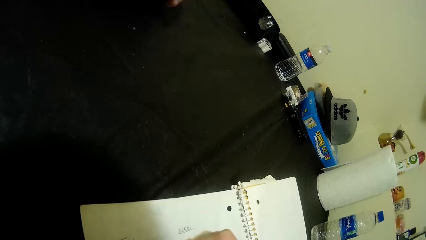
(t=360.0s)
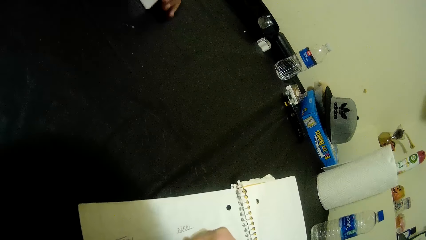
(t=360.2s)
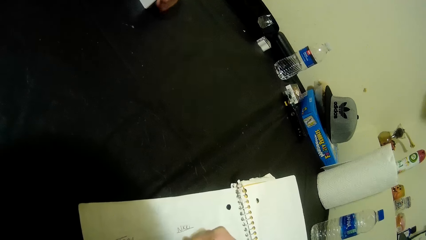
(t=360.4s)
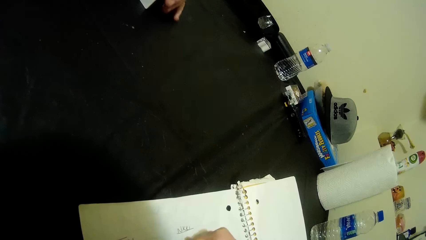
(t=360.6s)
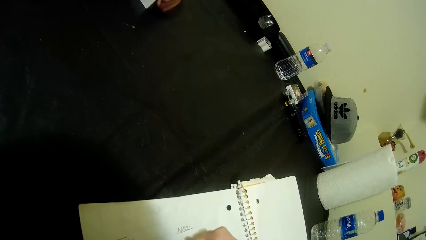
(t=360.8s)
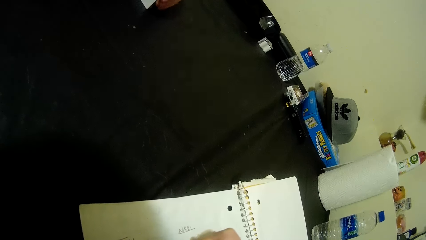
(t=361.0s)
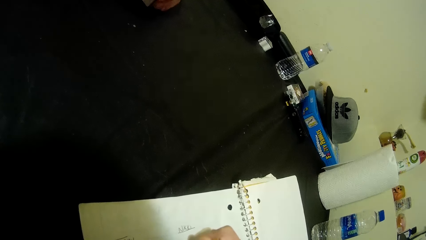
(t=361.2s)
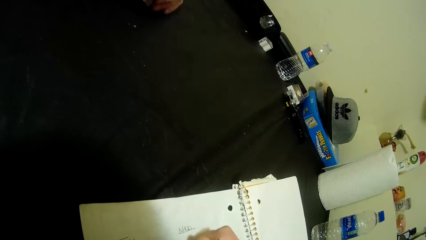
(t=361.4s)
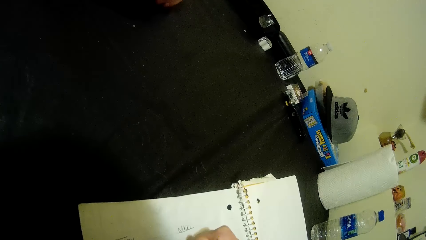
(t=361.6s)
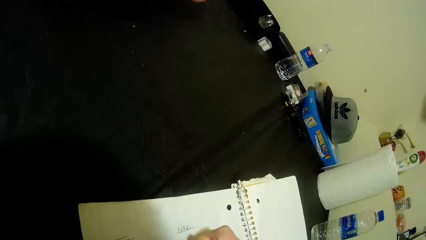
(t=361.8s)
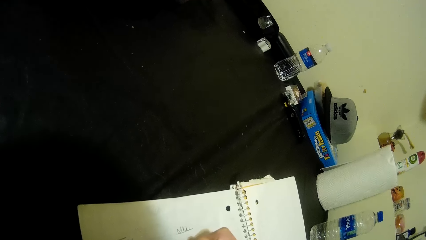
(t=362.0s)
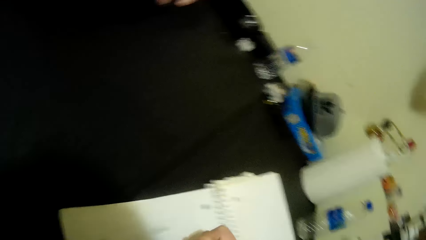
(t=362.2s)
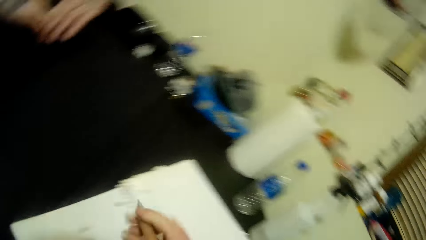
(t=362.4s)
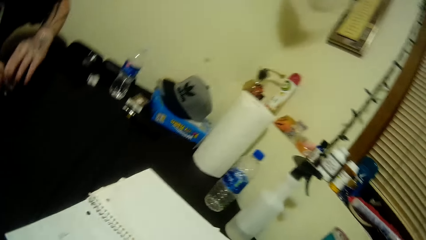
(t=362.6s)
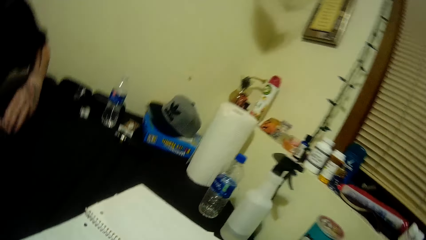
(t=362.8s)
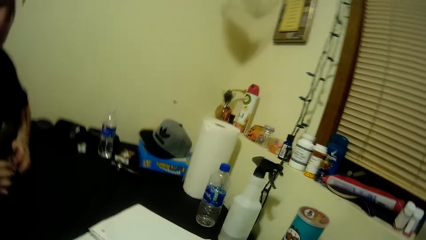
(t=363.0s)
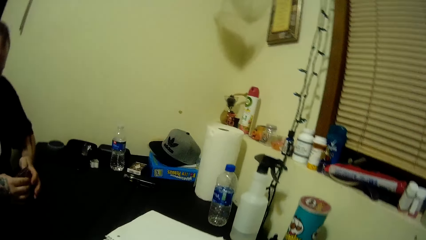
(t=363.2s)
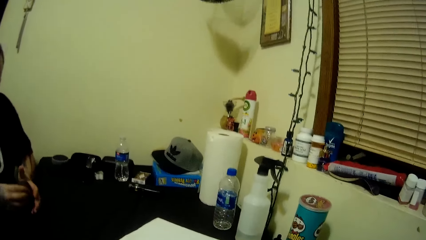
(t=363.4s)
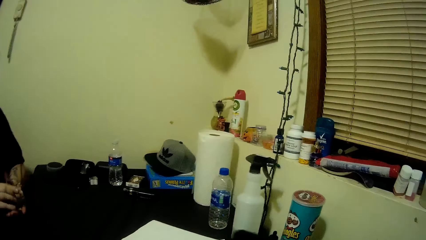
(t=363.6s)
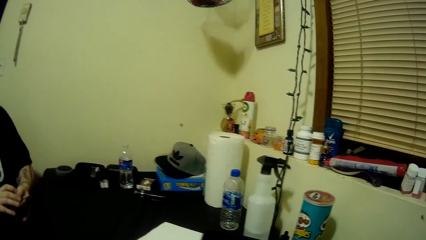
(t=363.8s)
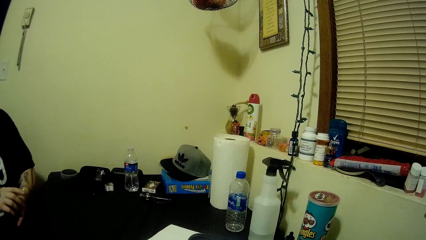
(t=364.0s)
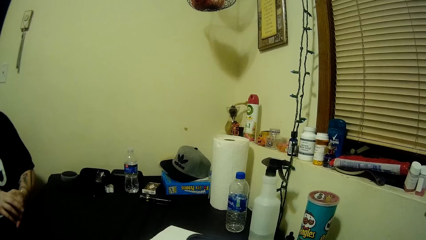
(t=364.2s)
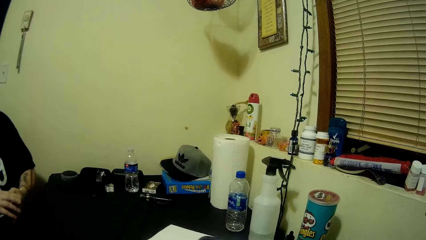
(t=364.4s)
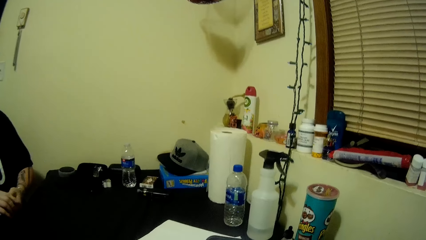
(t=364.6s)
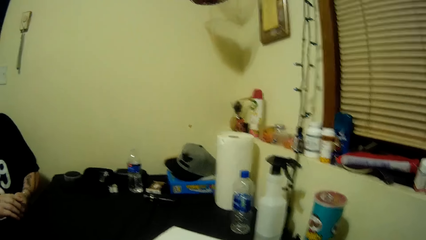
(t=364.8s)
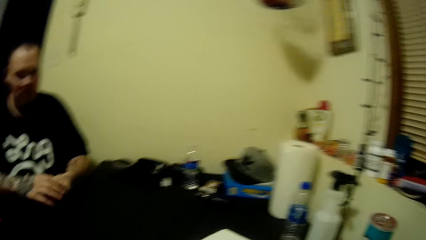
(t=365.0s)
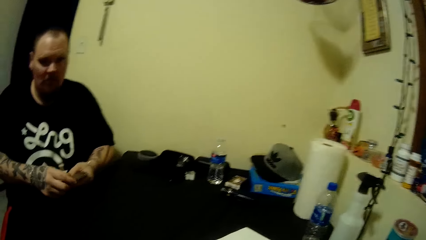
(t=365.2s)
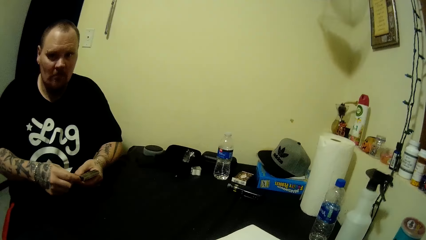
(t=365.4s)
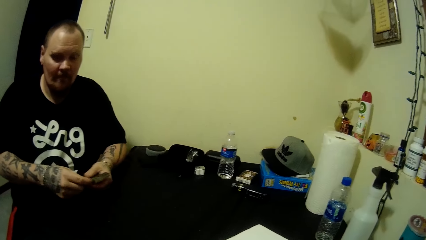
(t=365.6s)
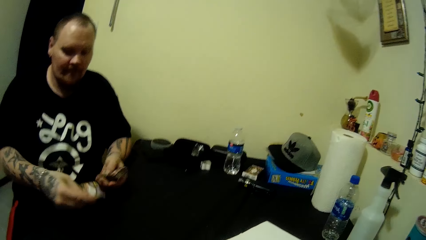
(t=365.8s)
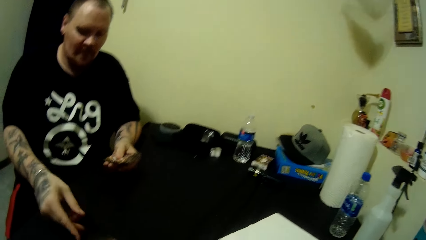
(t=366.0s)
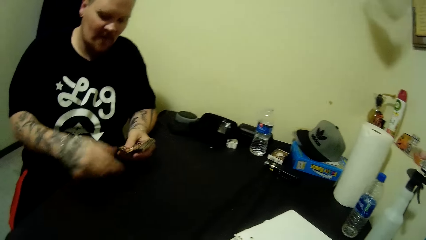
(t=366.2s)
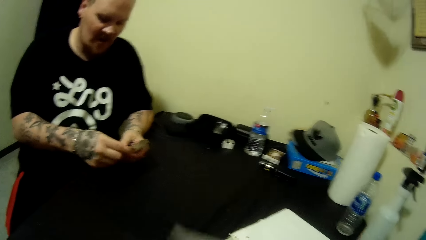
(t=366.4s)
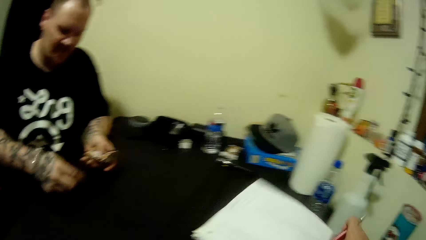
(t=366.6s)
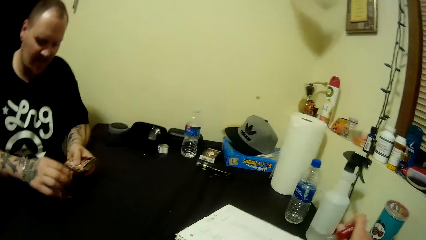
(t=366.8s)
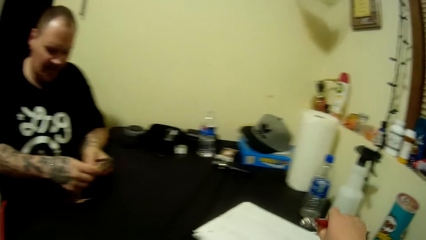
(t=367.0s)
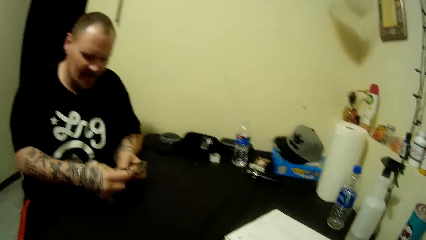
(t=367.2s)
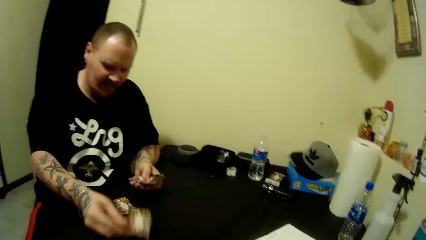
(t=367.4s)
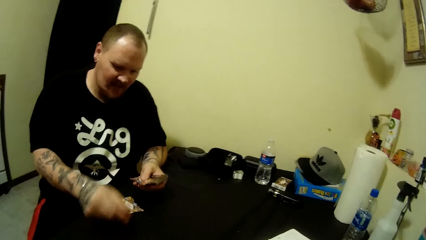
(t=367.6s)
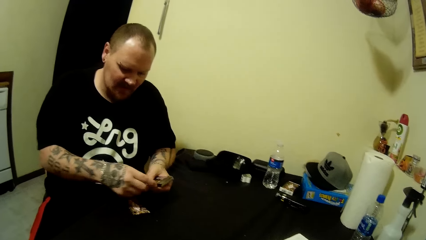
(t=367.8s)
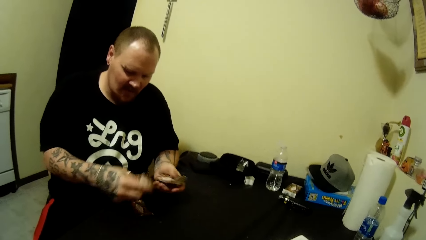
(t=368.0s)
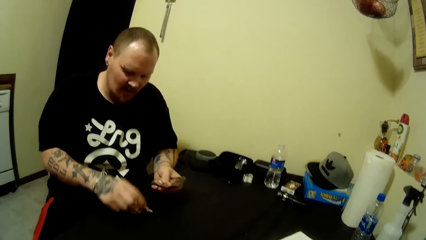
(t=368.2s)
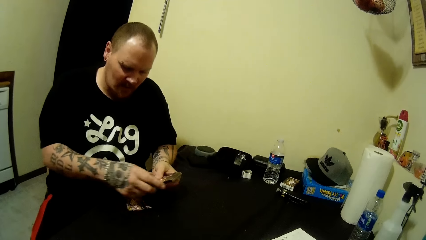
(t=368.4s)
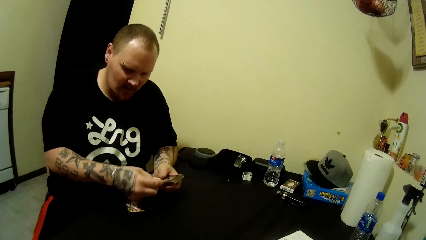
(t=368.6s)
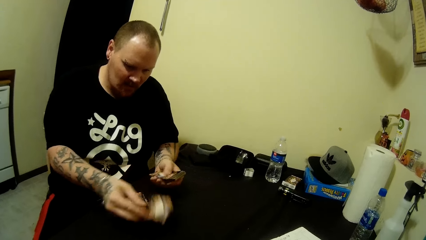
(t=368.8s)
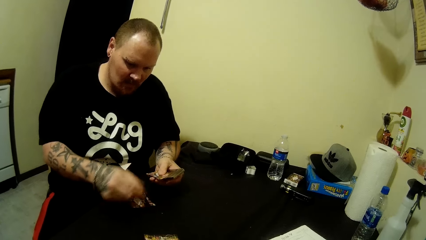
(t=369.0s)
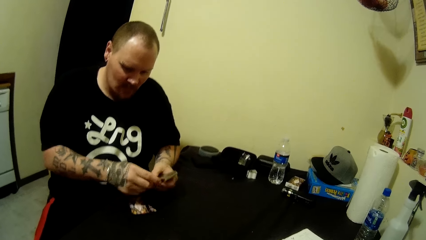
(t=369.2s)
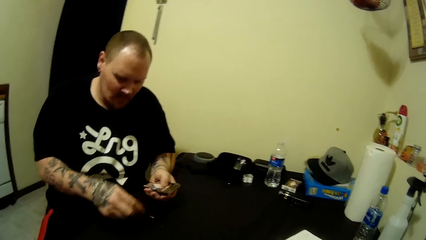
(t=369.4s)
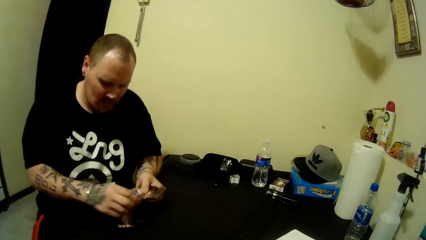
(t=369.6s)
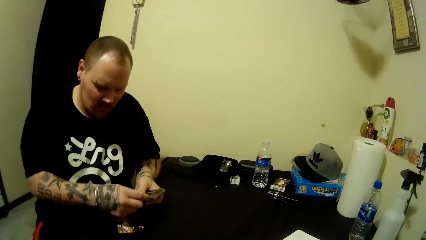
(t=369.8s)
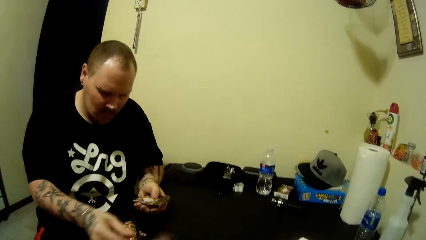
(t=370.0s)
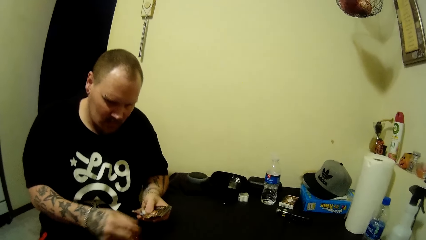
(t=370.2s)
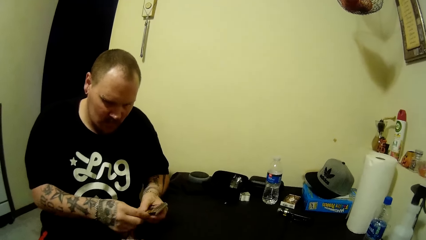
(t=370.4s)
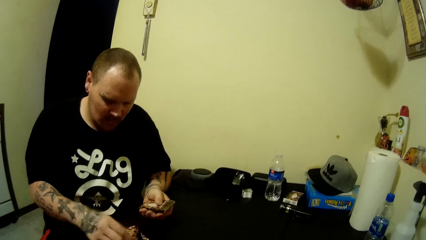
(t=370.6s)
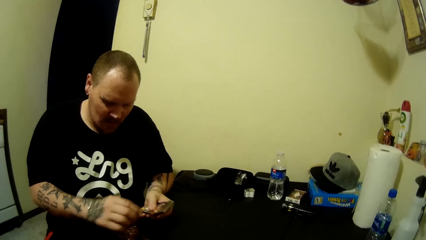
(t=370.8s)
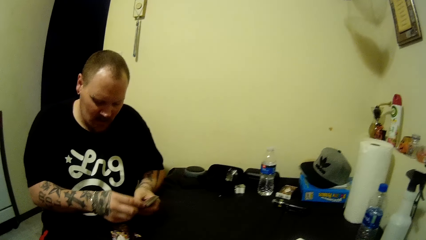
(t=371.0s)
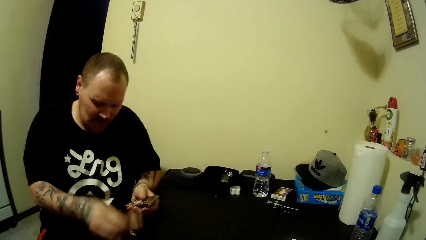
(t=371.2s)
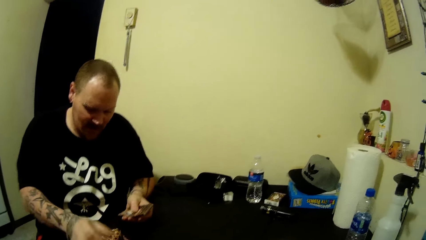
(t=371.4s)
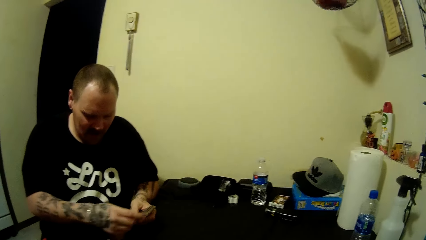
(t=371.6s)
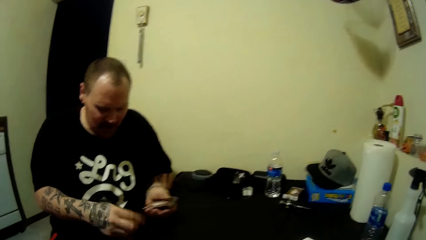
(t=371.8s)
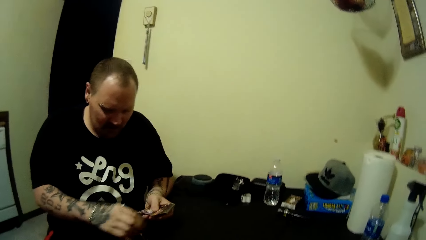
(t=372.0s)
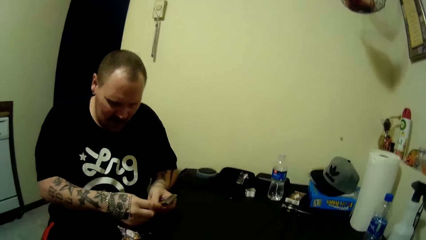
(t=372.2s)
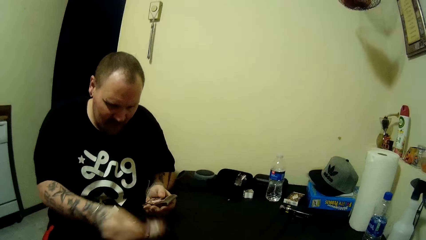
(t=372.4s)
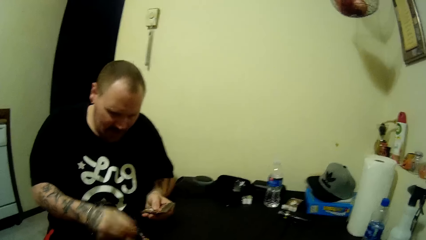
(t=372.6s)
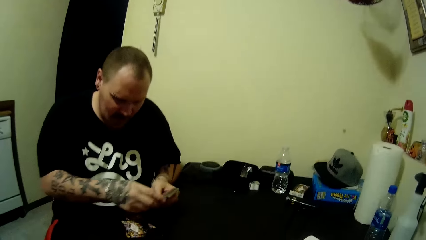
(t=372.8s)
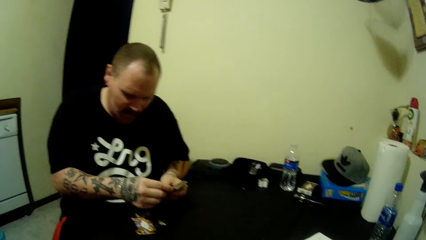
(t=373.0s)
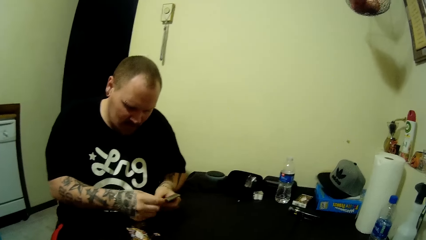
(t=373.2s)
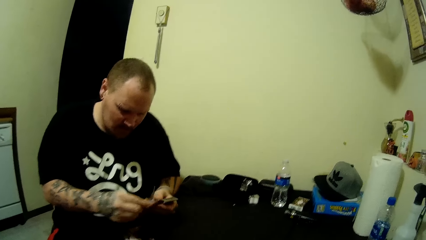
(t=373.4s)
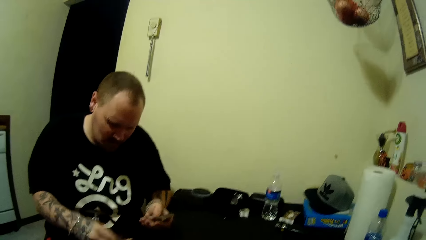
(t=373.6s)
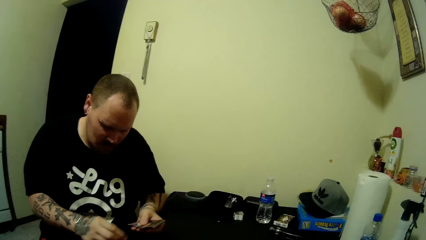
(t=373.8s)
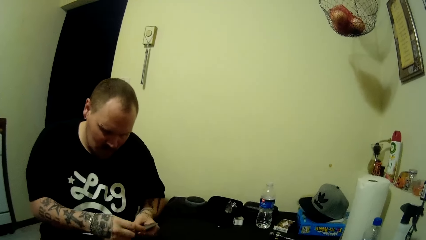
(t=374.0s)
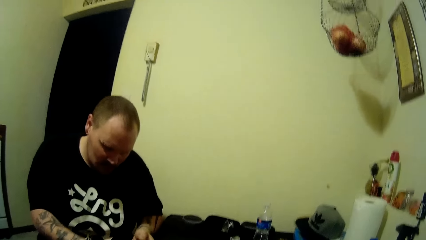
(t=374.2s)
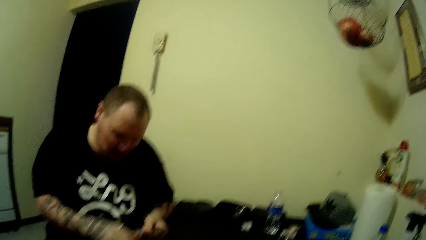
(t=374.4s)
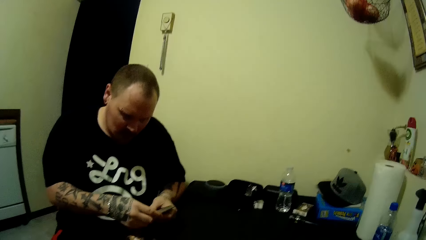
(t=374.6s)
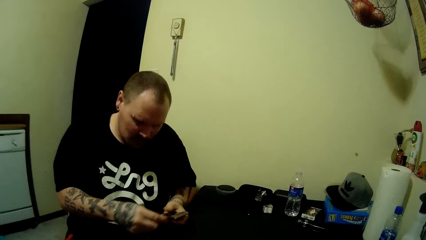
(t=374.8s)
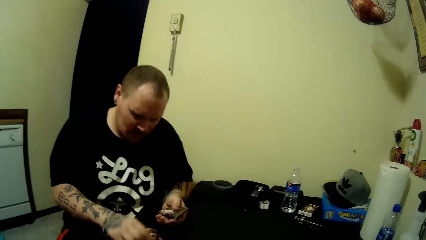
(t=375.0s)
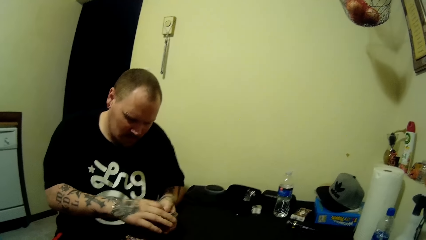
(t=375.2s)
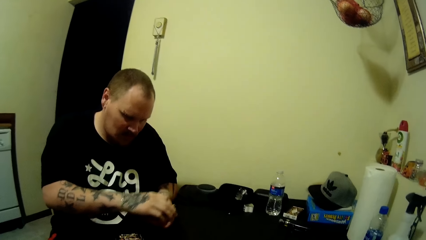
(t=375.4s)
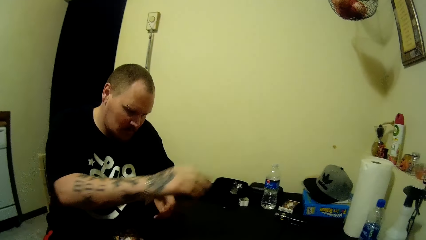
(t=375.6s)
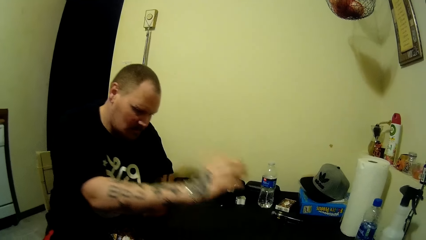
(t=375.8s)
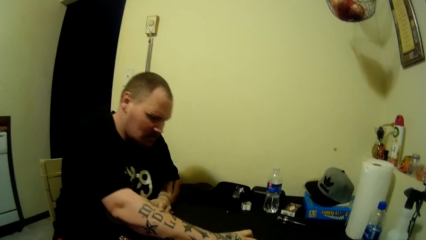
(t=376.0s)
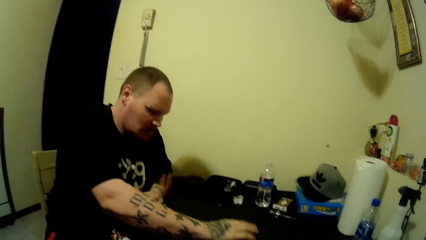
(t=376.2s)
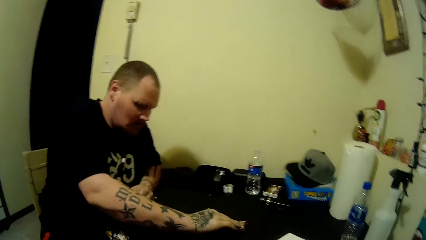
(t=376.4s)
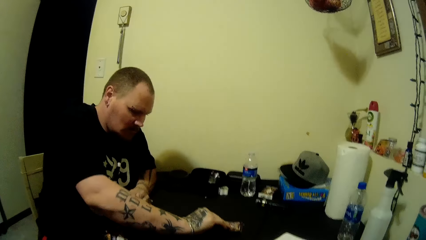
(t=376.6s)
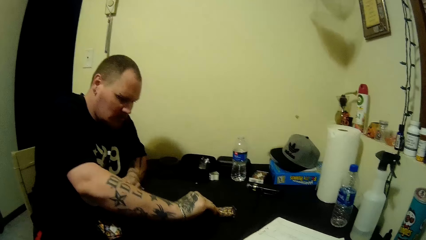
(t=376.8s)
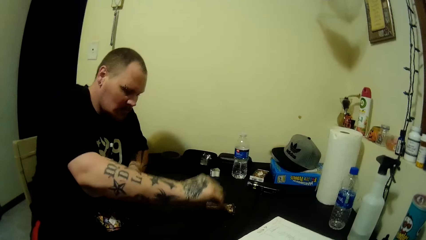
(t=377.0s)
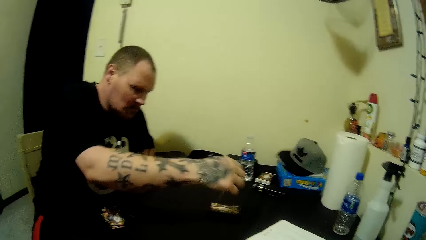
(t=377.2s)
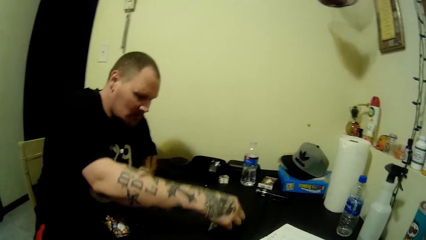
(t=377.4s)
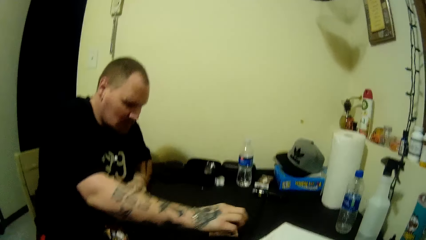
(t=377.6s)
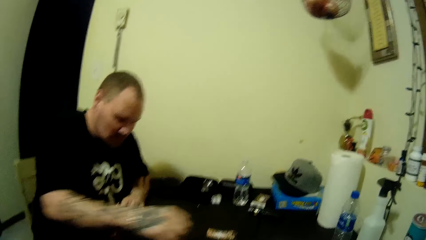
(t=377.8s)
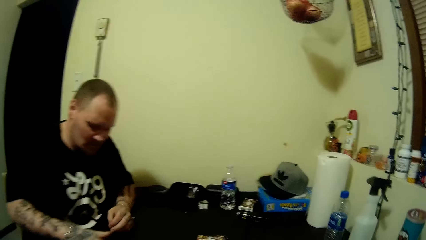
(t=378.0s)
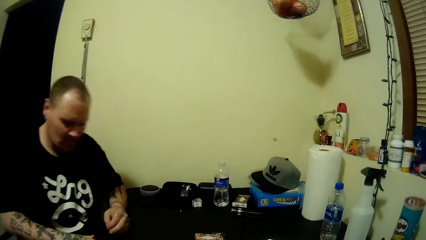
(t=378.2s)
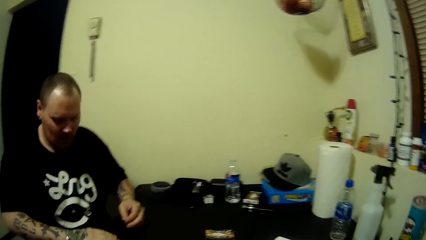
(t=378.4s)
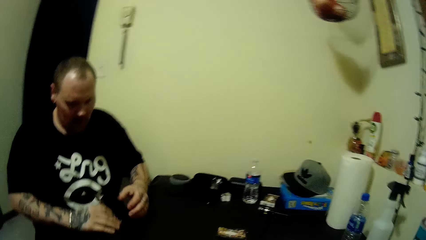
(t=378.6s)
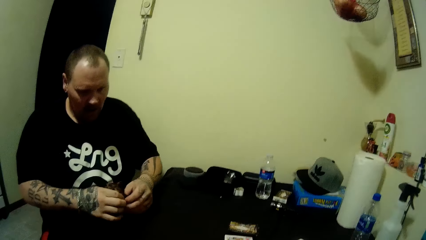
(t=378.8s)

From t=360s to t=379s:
The camera wearer writes. She raises her head. A man shuffles the cards. The man shares the cards on the table with his right hand. The camera wearer flips the page of the book with her right hand. The man places the cards on the table with his right hand. The man picks up a card from the cards on the table with his right hand, and places the card upside down on the table with his right hand. The man changes the cards.
